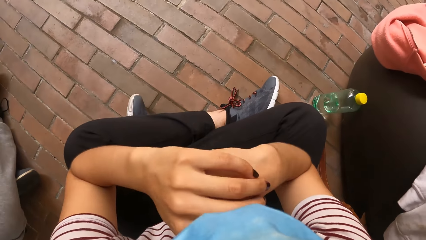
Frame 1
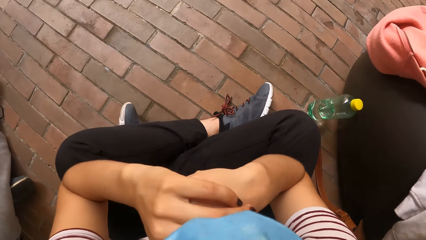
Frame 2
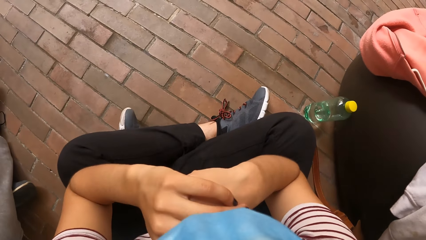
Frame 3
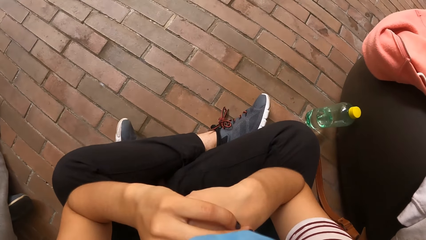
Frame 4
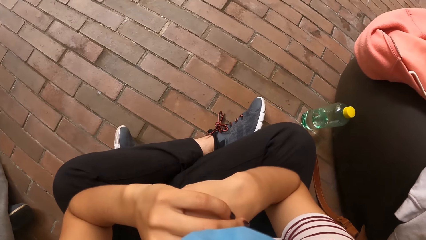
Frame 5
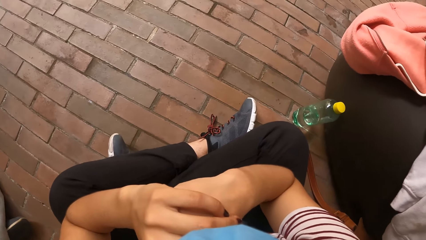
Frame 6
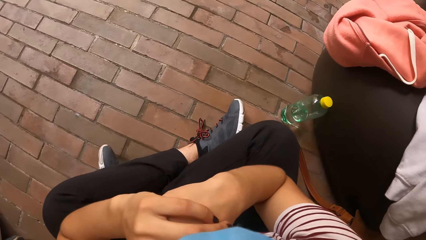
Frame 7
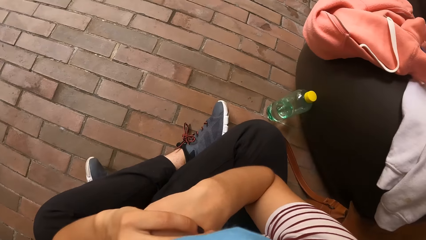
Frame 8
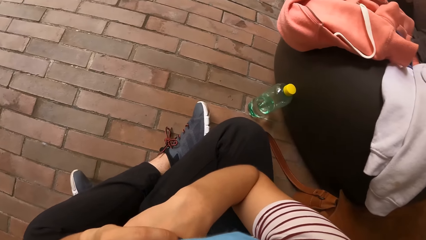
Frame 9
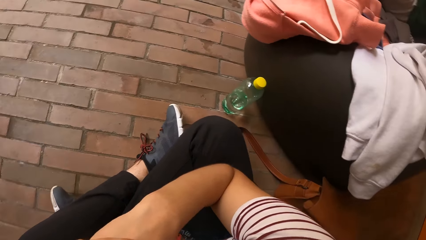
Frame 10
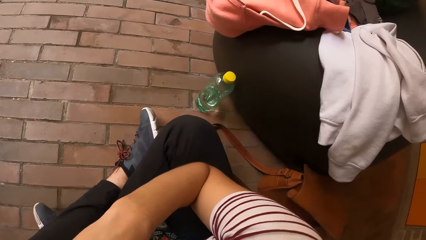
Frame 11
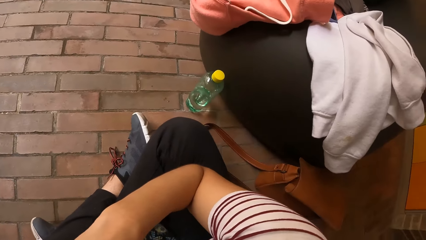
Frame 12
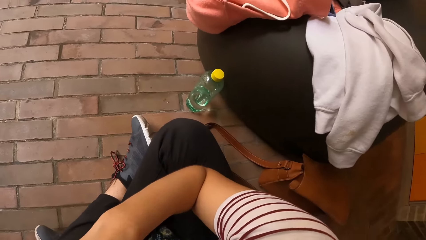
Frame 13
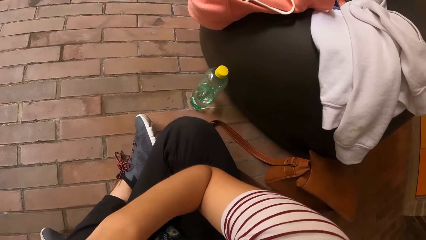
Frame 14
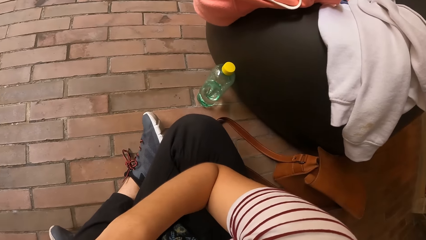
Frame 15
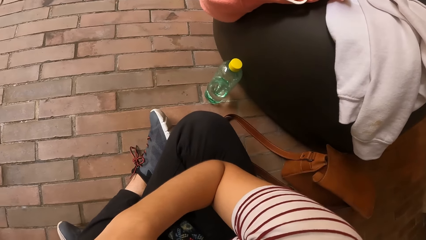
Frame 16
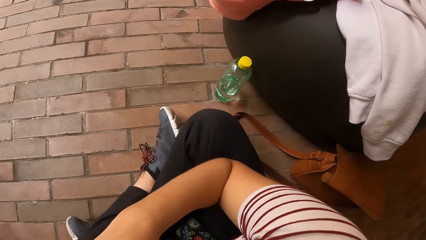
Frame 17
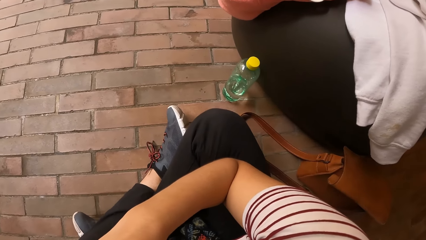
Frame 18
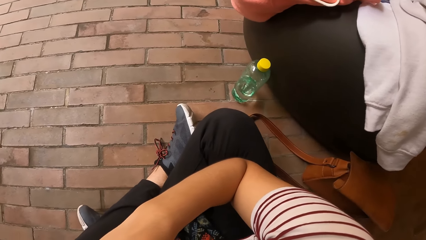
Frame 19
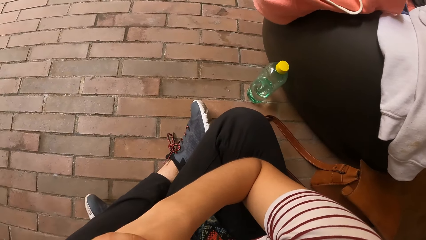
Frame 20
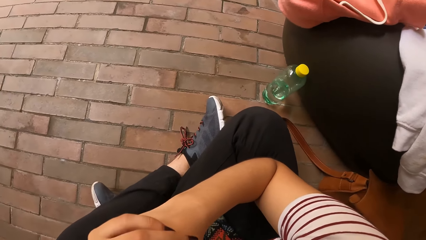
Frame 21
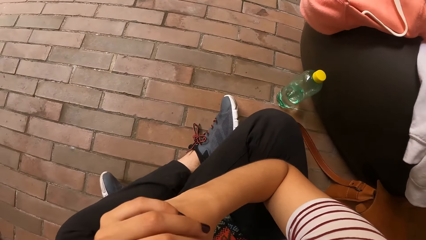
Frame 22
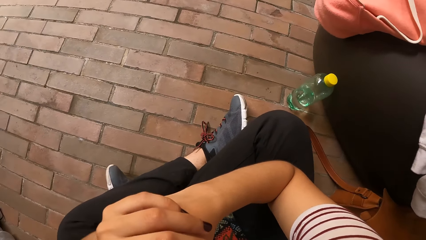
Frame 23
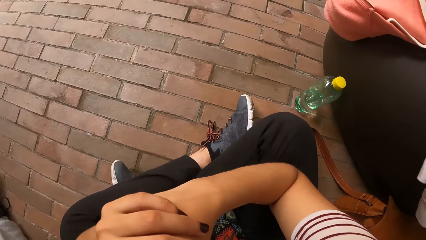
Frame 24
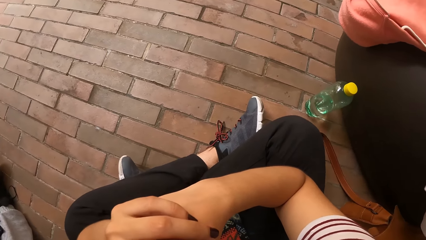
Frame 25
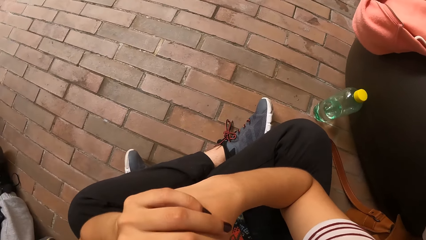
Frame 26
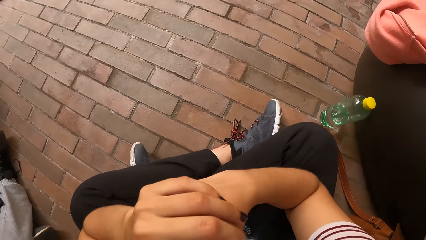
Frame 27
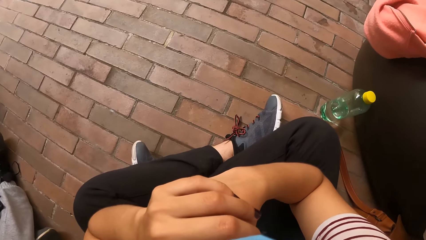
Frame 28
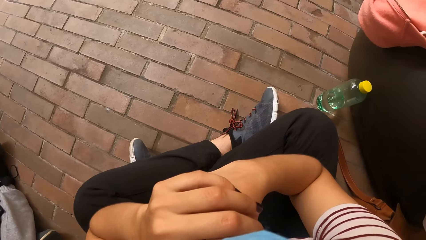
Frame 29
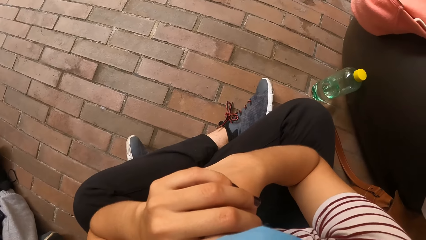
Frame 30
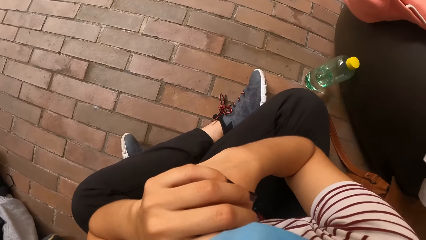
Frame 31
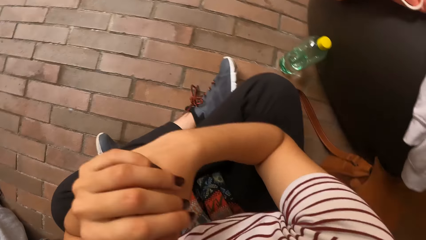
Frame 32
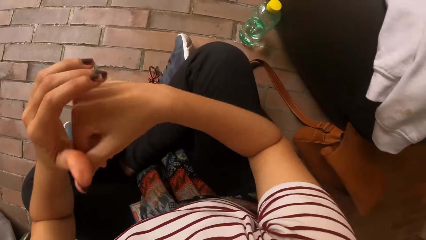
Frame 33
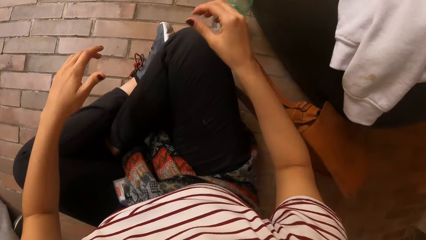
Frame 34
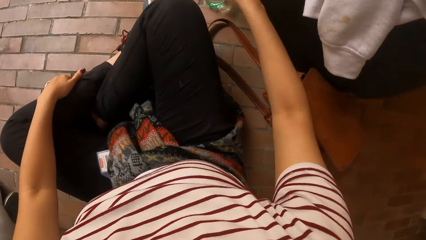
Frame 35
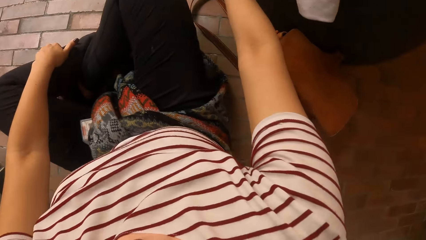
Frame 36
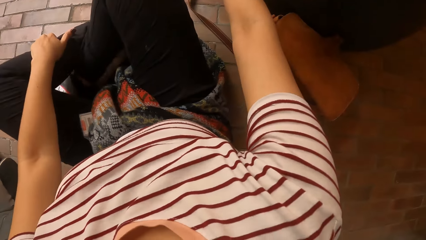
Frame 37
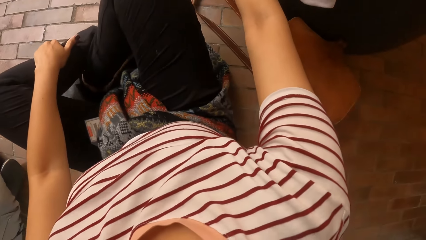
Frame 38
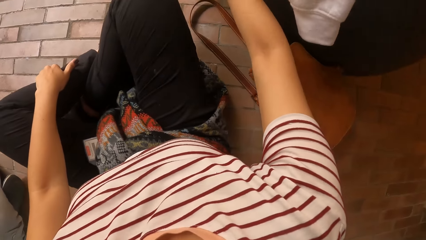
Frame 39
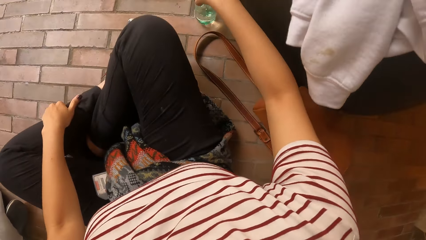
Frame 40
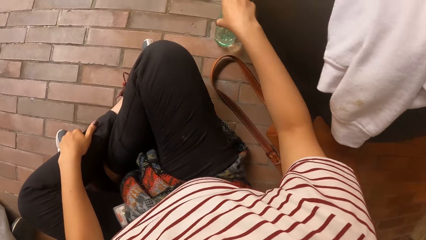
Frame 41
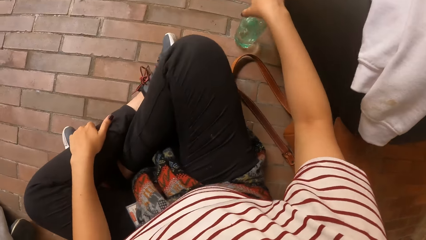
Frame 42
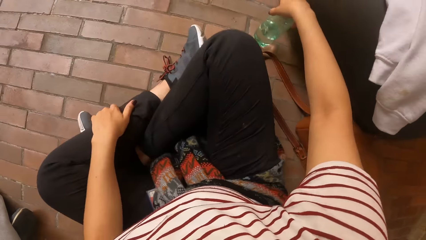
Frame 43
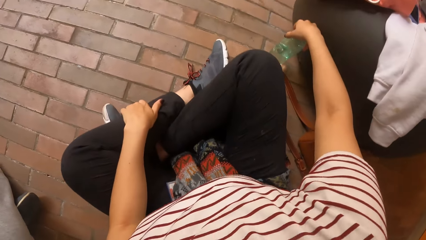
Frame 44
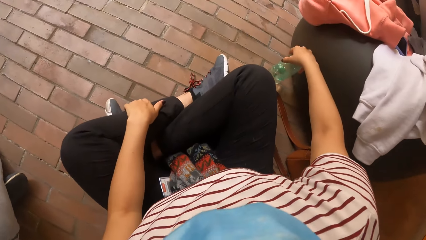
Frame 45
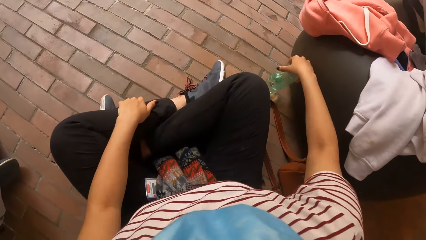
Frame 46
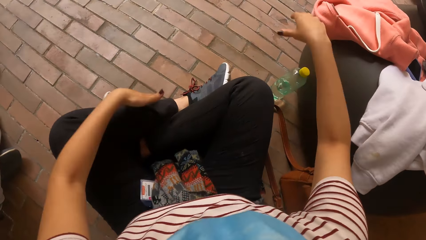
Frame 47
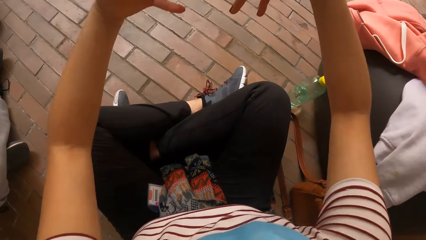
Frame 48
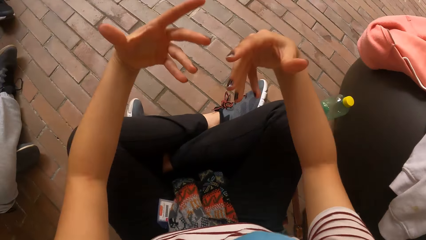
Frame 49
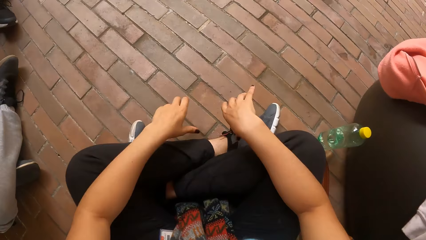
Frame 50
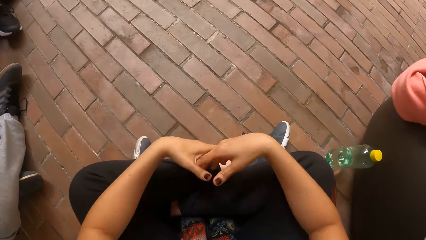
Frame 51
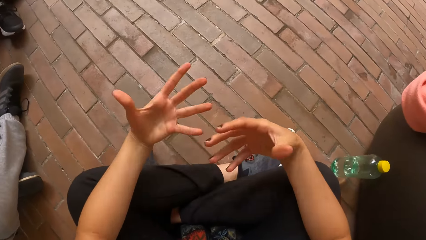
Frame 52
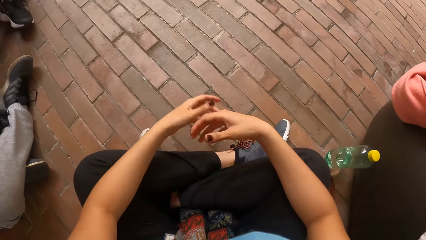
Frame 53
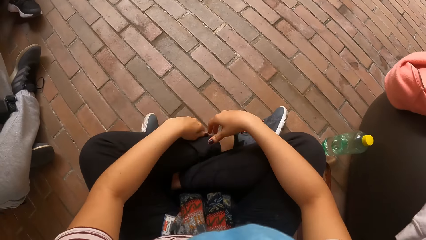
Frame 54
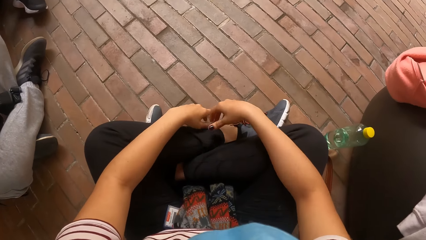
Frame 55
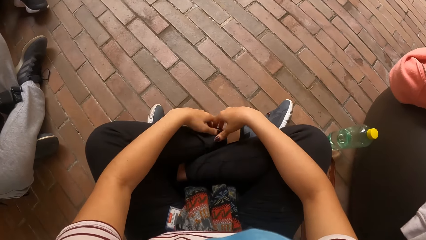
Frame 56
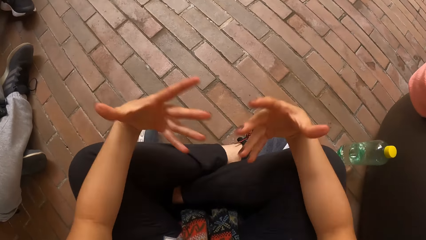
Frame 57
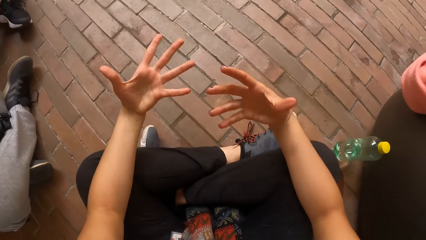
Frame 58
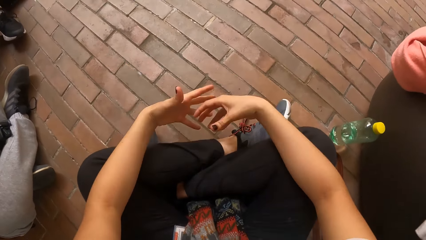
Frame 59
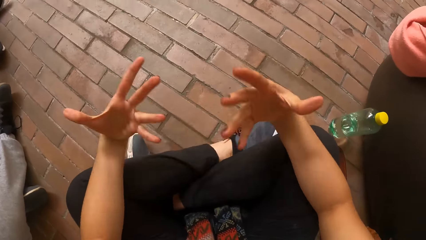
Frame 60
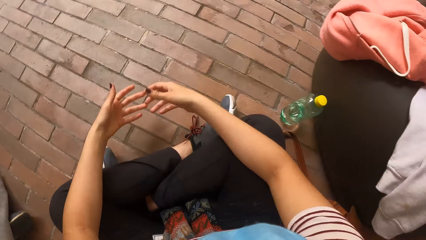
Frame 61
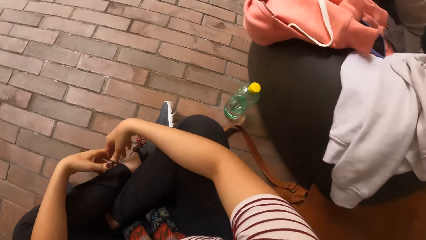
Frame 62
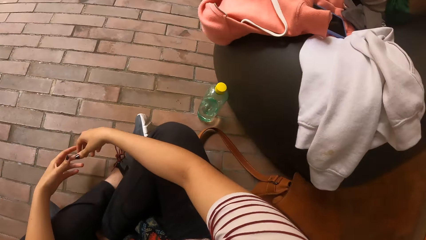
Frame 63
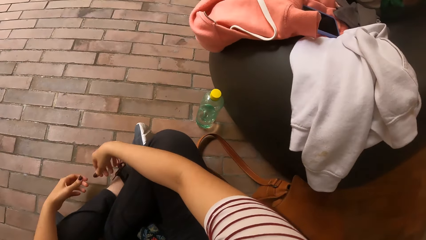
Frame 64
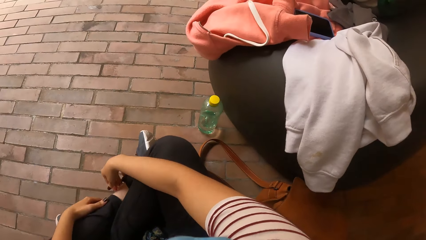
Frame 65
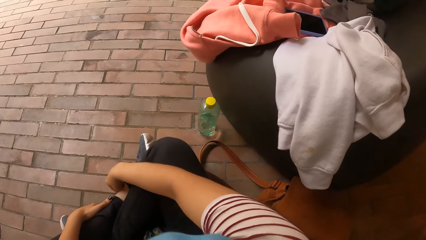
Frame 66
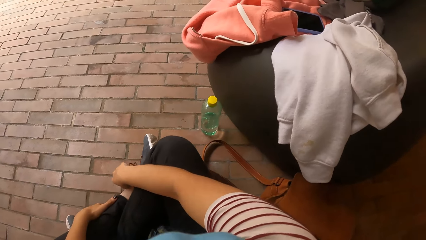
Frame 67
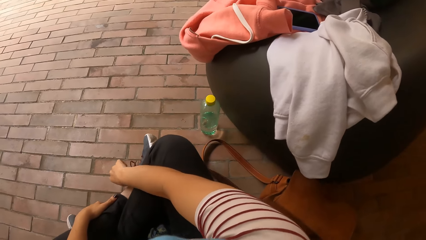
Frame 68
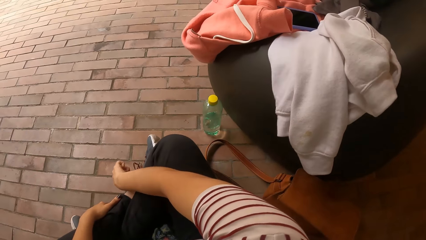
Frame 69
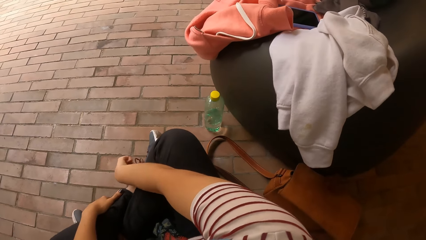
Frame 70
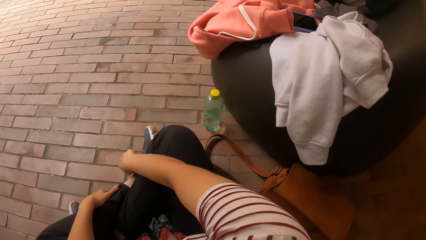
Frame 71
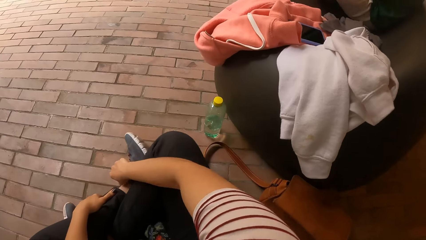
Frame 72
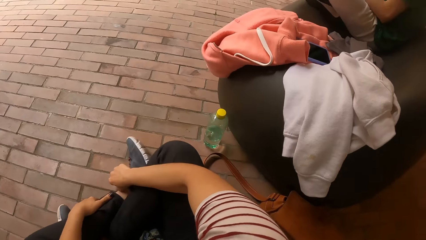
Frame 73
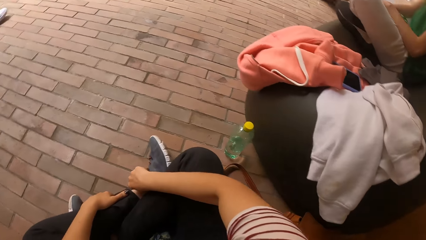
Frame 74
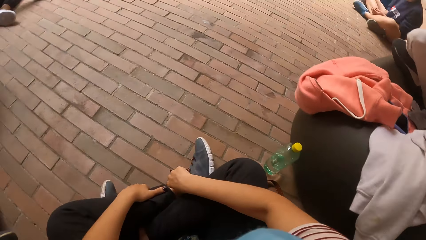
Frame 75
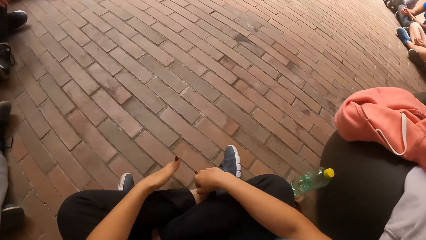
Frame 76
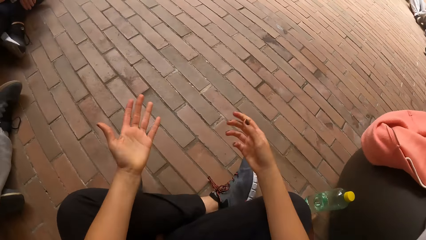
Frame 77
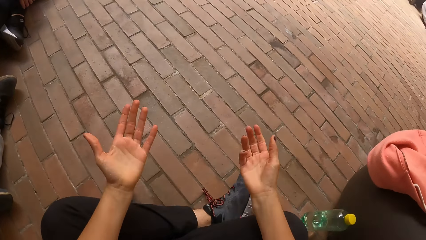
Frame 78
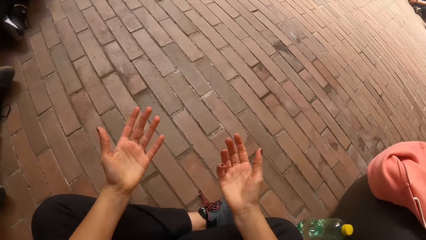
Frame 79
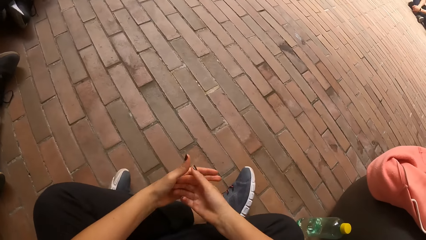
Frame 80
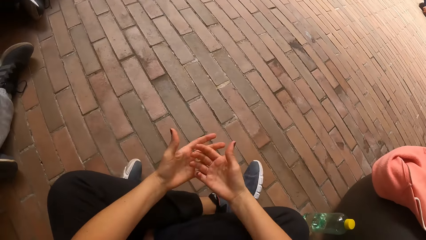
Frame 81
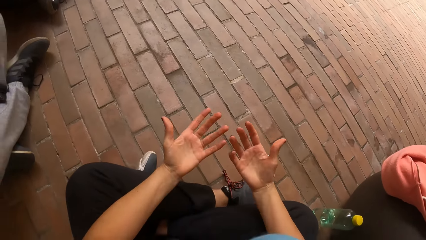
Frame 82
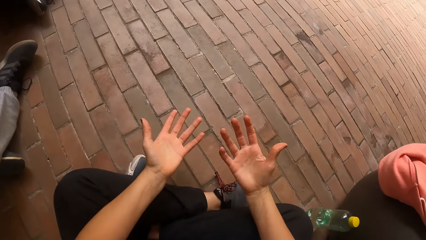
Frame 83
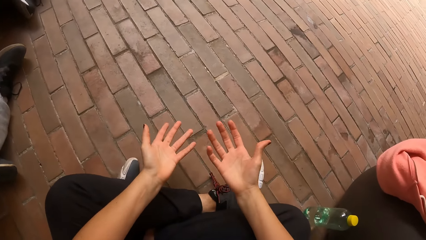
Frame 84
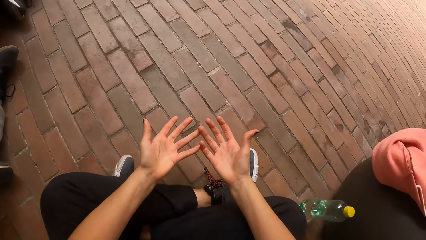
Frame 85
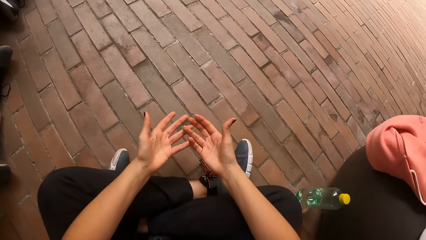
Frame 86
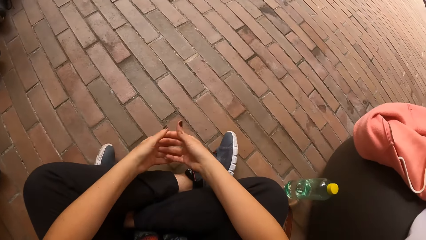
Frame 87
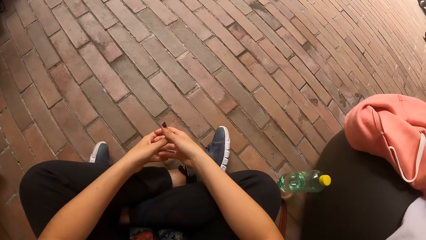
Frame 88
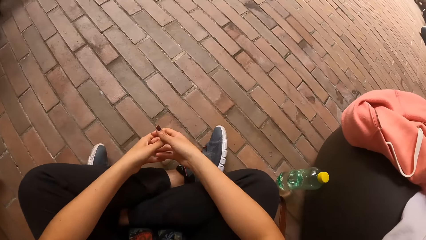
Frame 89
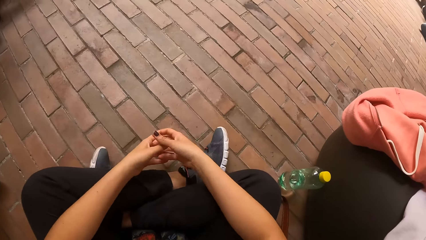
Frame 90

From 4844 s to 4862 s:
The camera wearer looks around. She places her hand on the bottled drink on the pavement. She interacts with the people on the pavement. She demonstrates with the hands. She places her hands on her lap. She pulls her sneaker's tongue with her left hand. She looks around. She interacts with the people on the pavement. She demonstrates with the hands.
